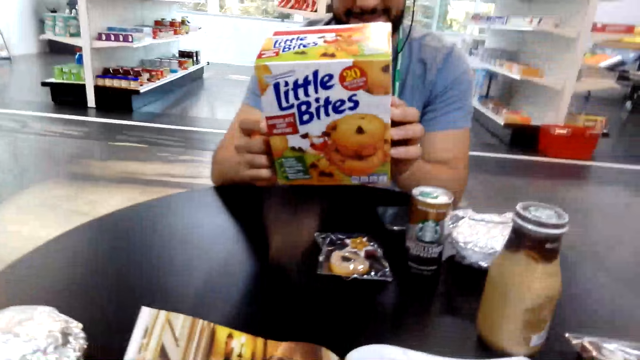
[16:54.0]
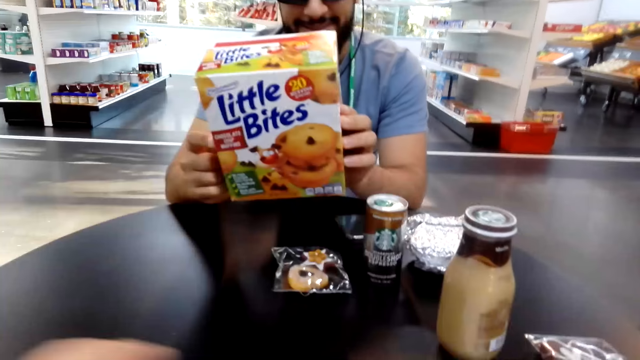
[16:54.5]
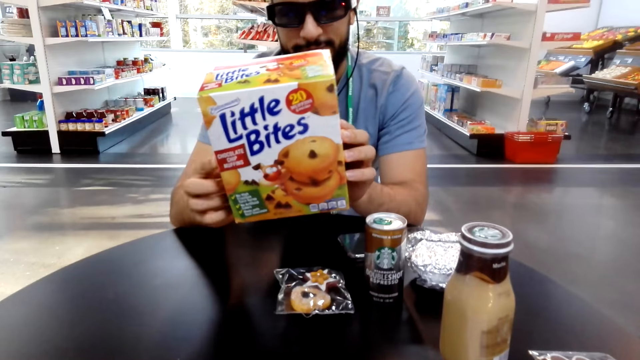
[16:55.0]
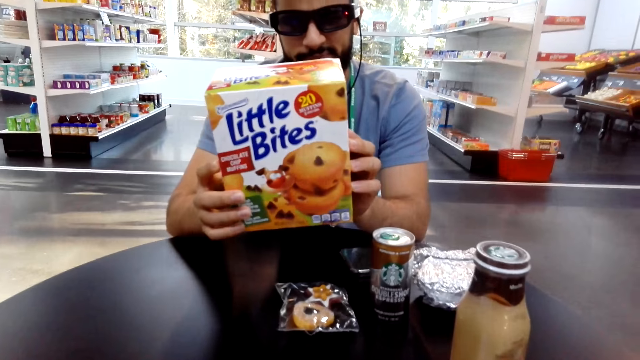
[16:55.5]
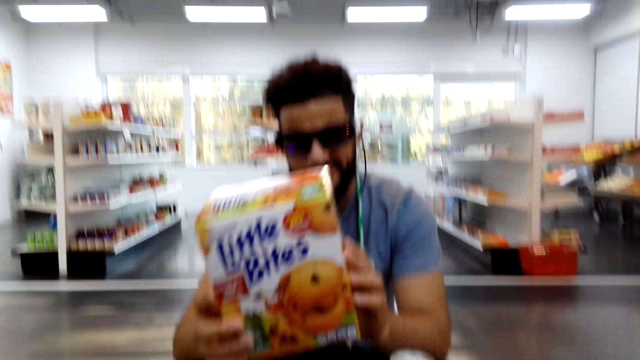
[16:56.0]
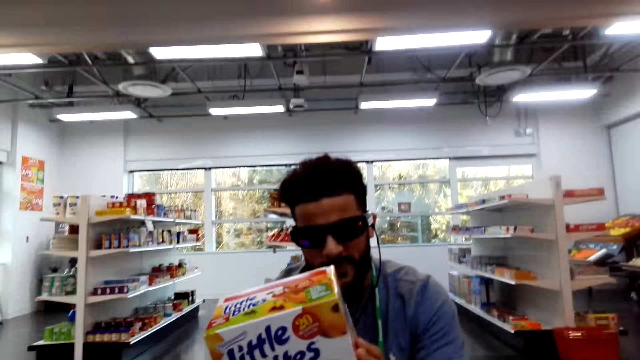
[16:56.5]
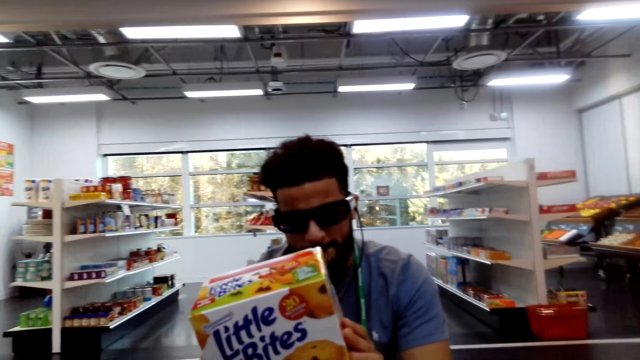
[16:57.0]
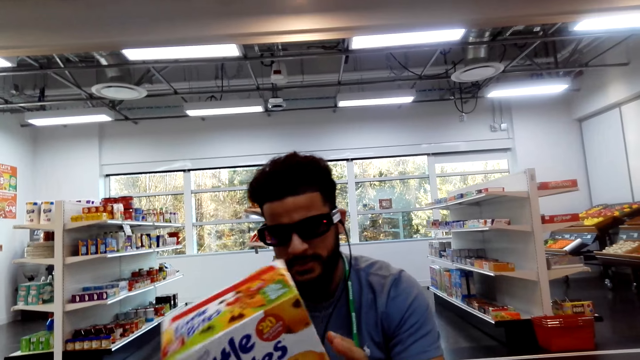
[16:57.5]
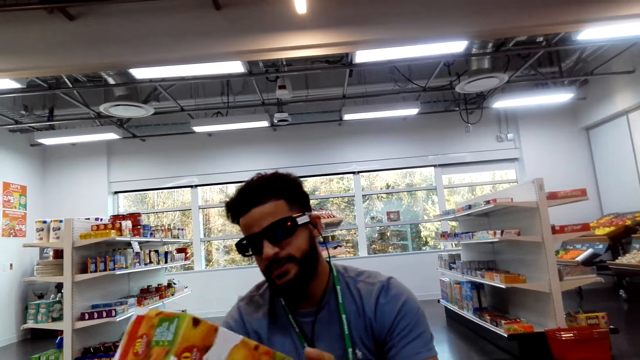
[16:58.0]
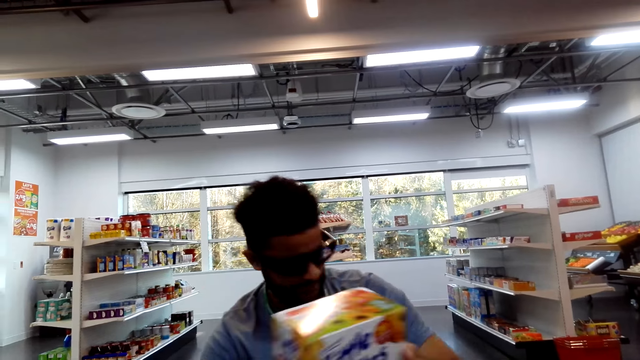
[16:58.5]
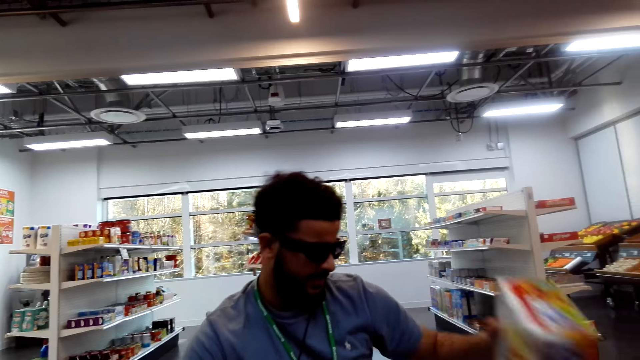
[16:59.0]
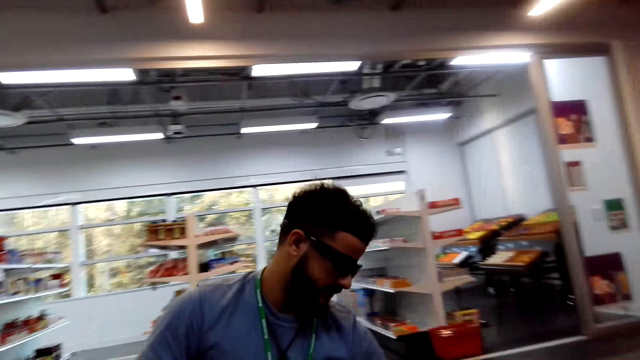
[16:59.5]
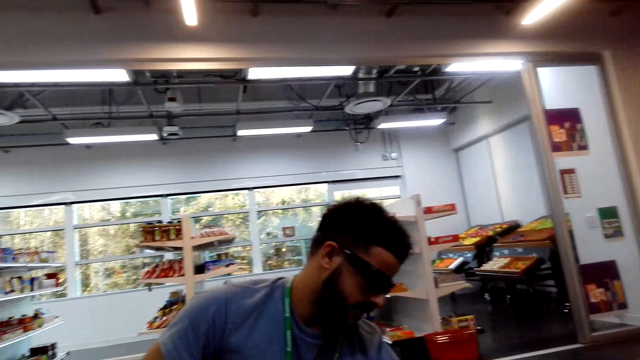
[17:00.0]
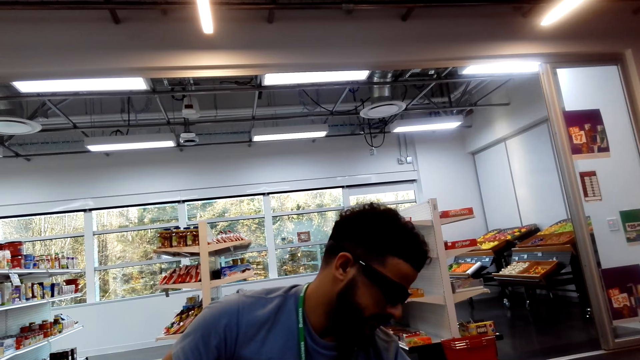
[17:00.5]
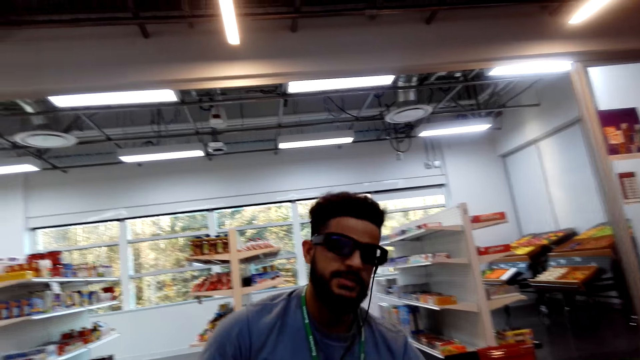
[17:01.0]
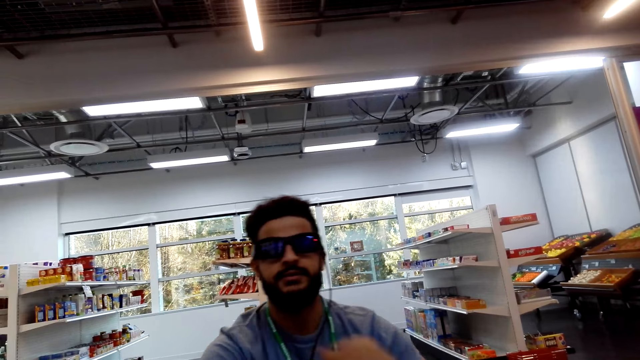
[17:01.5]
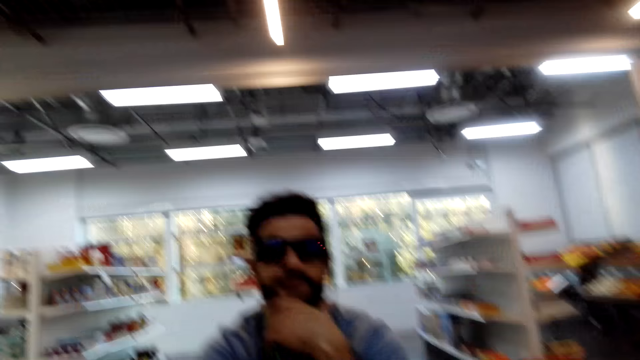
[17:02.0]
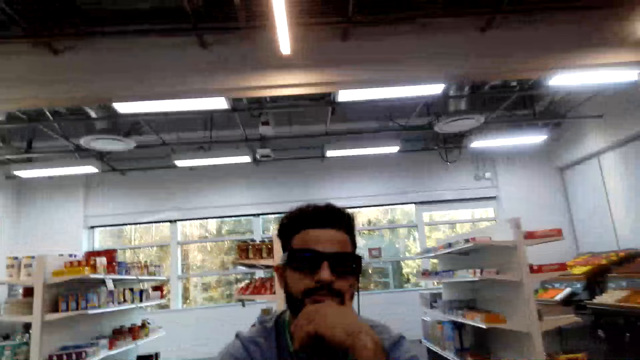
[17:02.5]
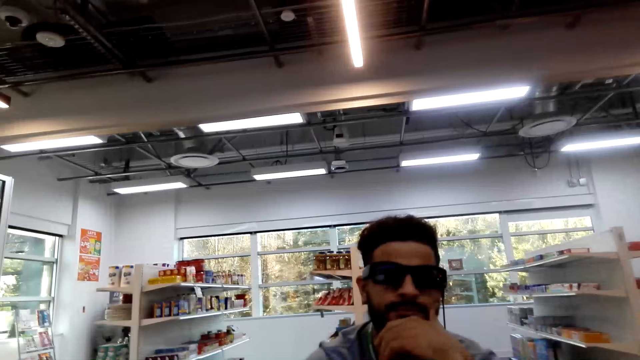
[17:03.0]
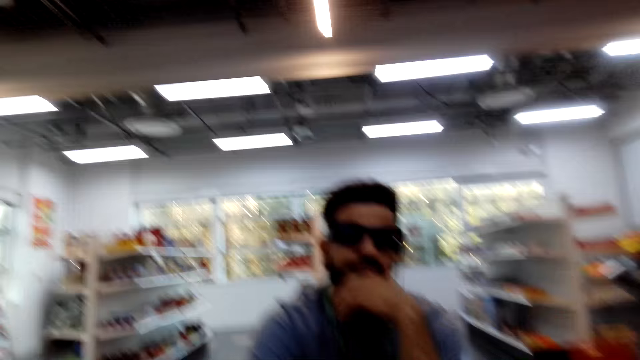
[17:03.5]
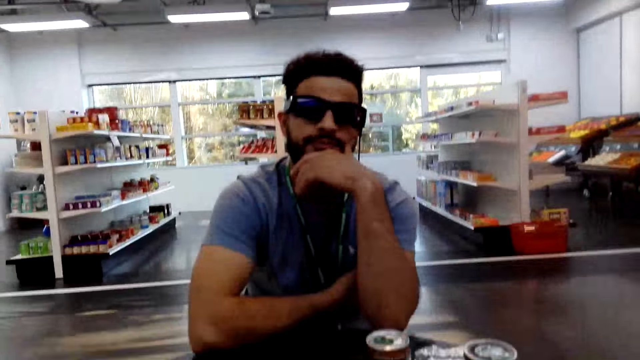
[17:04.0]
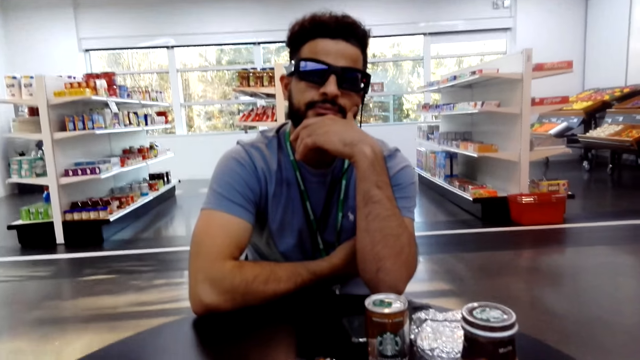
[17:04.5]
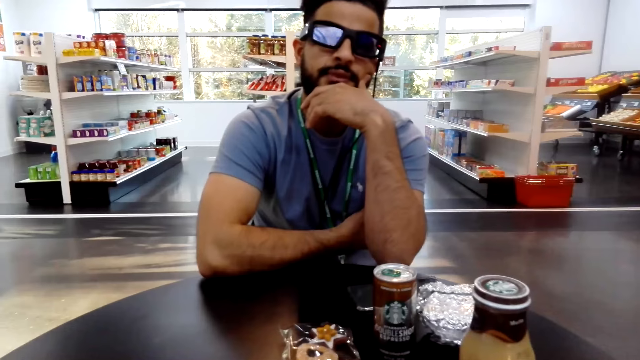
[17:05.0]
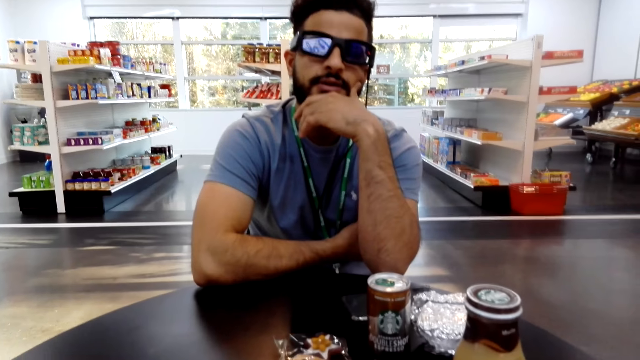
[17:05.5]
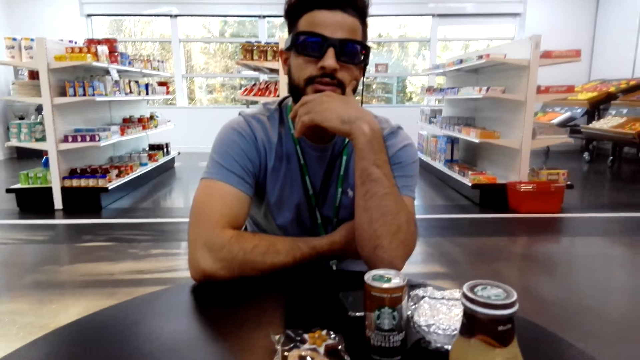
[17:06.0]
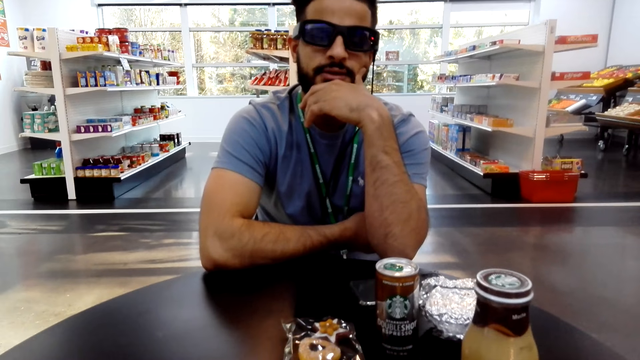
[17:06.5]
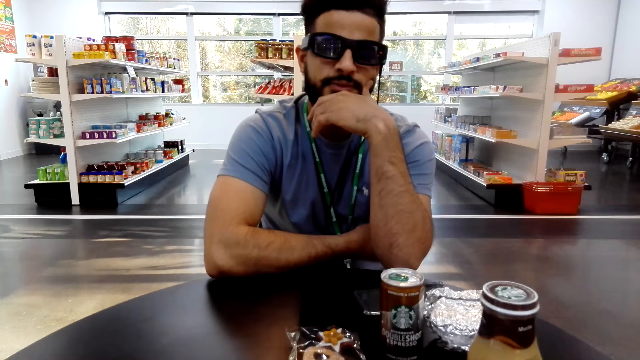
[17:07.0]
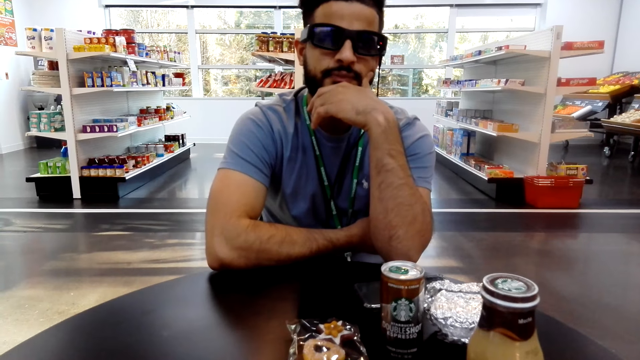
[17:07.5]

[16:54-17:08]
The man holds a box of snacks. The camera wearer converses with the man. They place the box of snacks in the bag. They converse with the man.

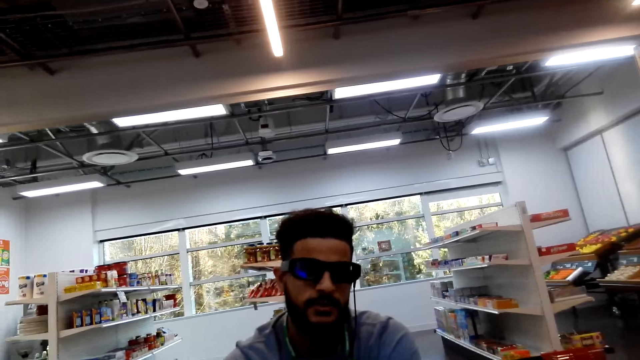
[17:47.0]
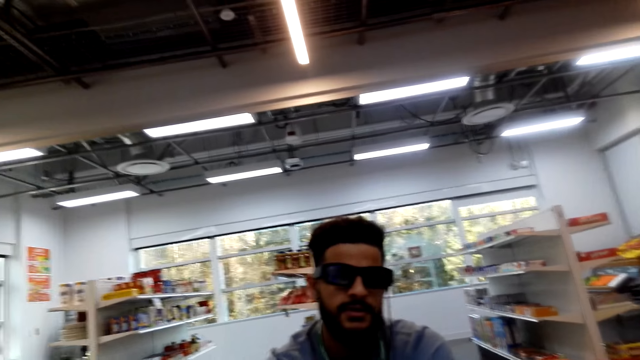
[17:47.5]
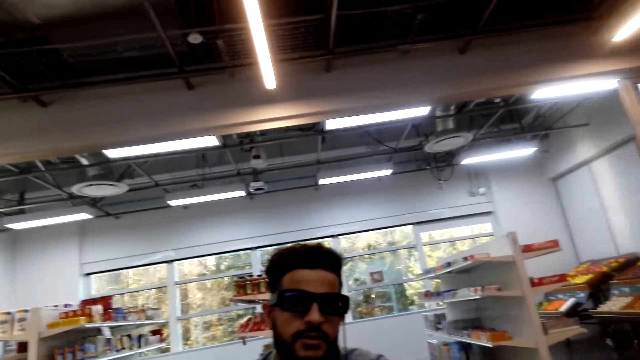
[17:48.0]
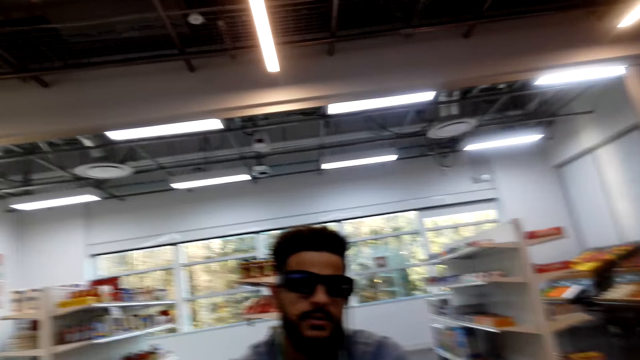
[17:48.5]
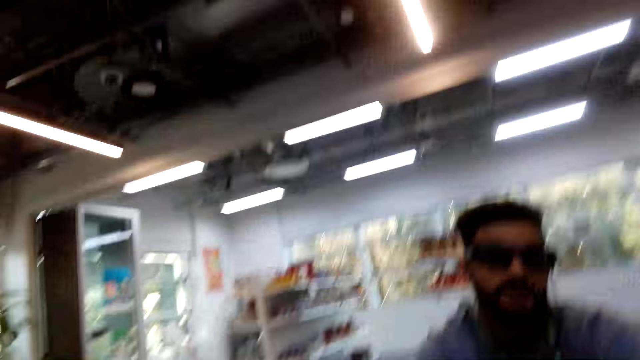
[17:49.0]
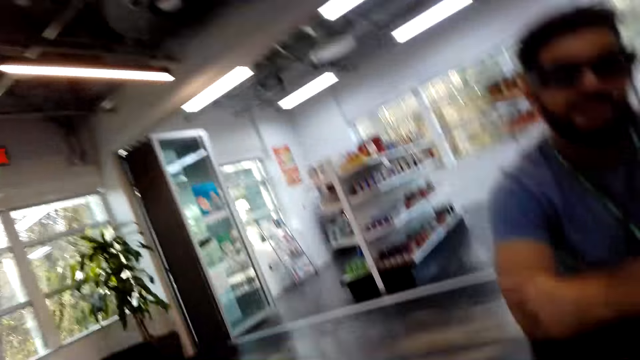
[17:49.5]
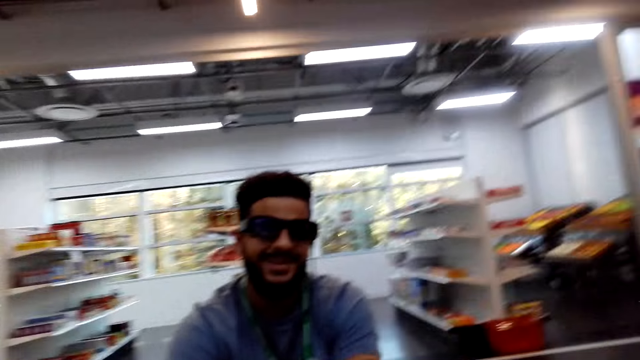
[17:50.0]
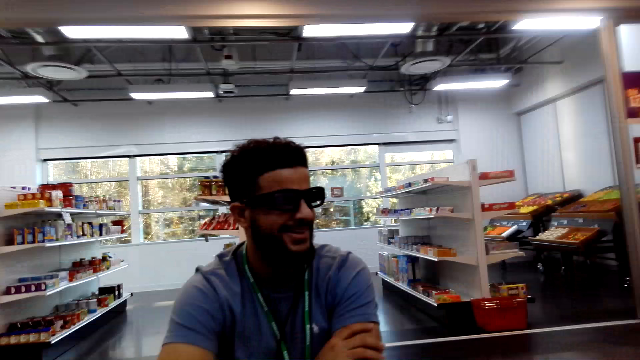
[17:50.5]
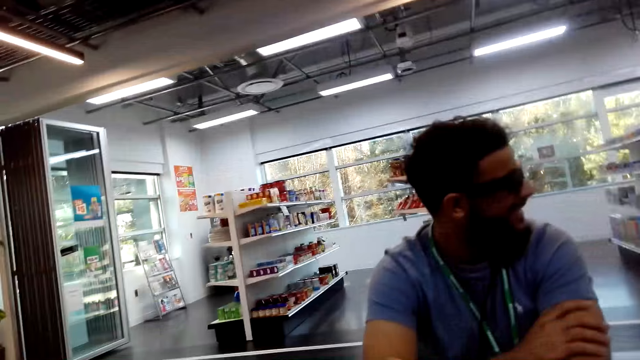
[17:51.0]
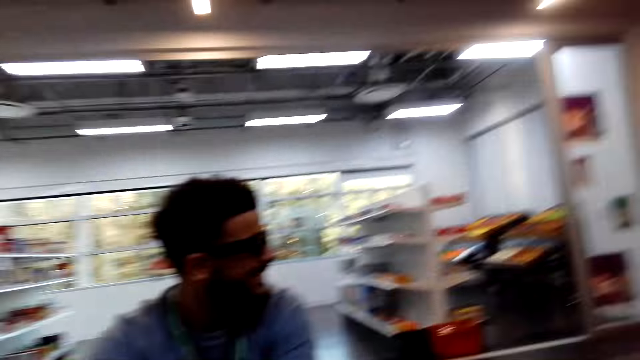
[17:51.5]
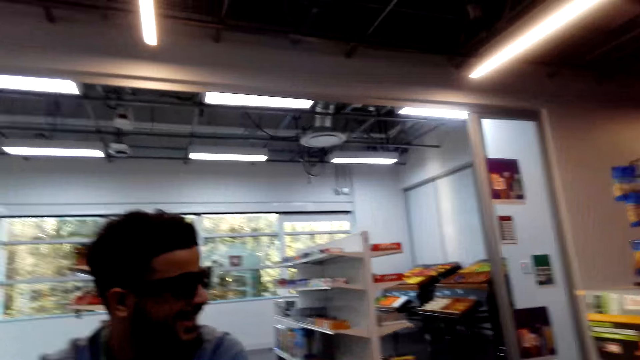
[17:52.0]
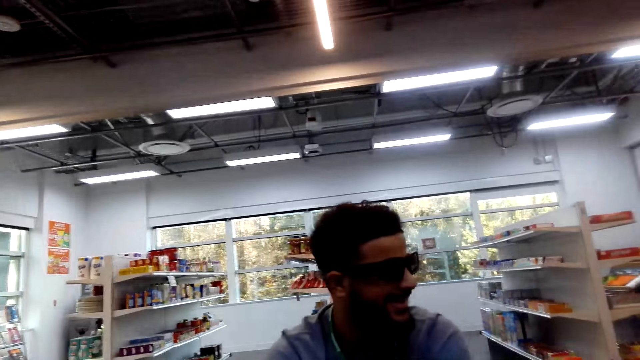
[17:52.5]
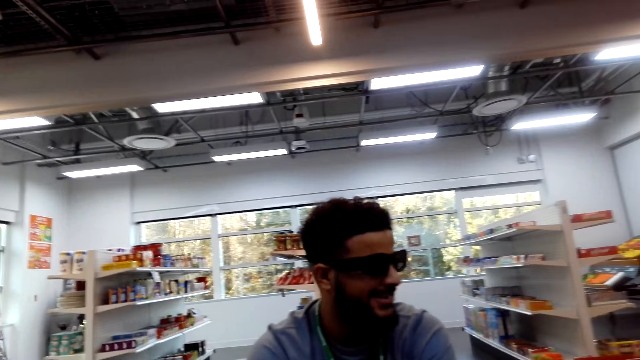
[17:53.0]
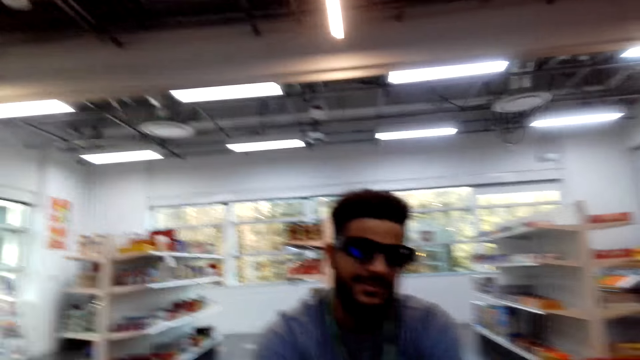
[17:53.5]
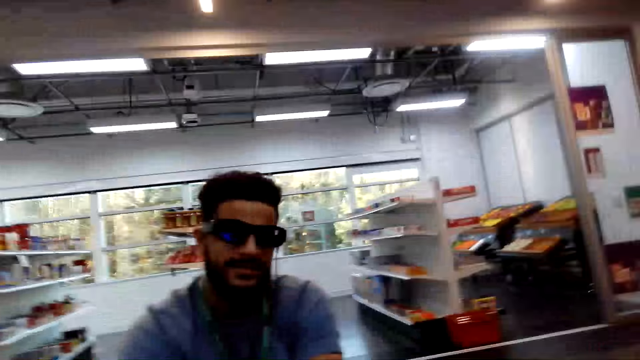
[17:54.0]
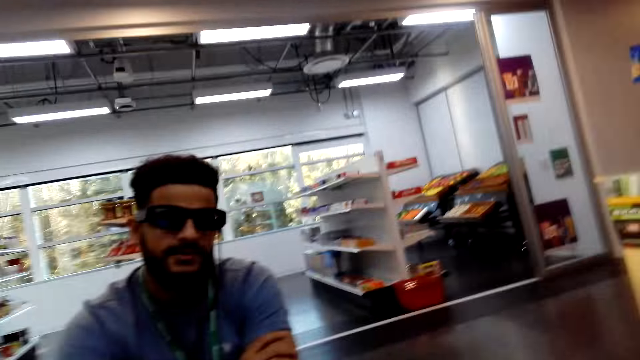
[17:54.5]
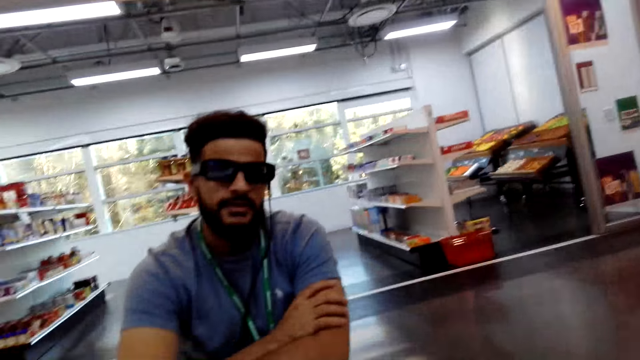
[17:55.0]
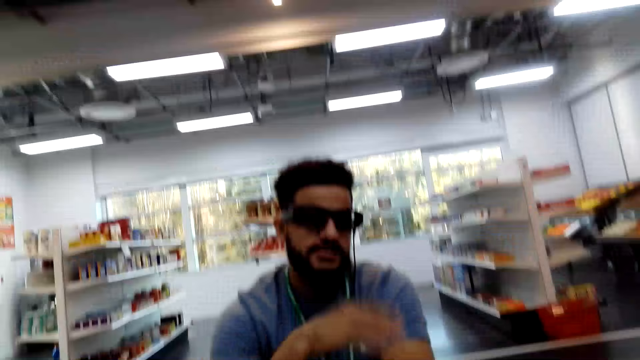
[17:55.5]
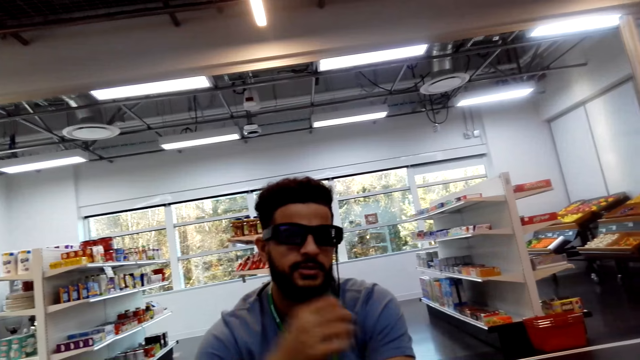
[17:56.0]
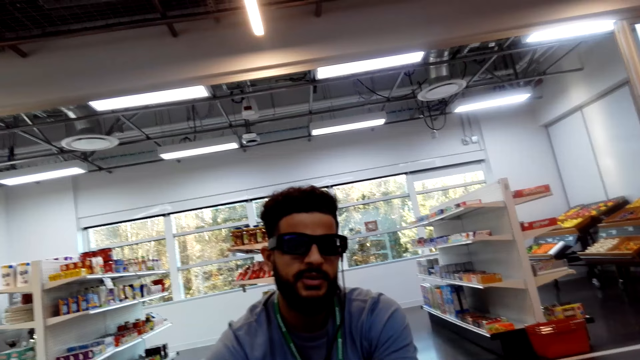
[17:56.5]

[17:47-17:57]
The camera wearer looks around the shop. They converse with the man.
